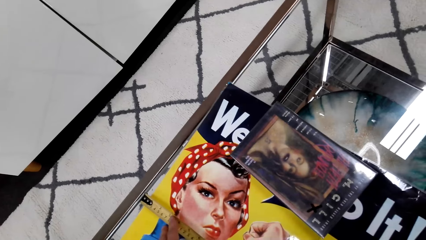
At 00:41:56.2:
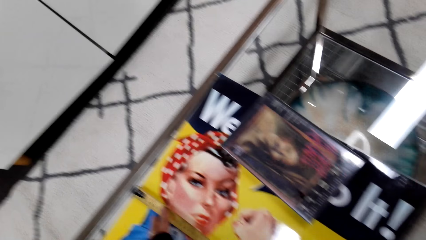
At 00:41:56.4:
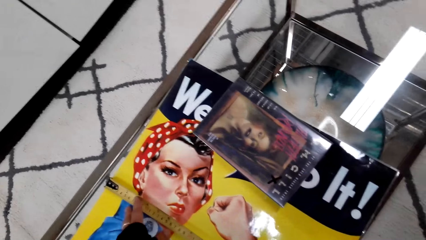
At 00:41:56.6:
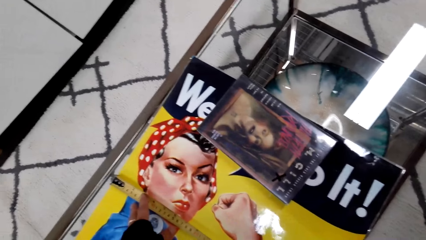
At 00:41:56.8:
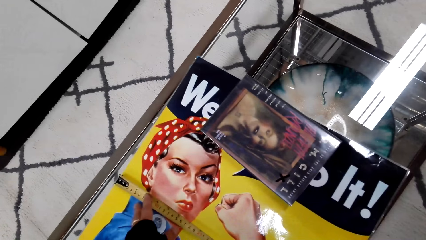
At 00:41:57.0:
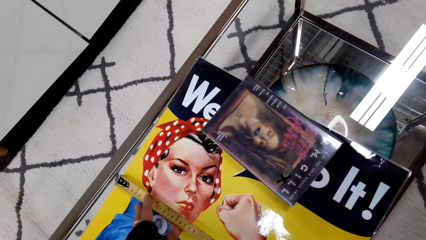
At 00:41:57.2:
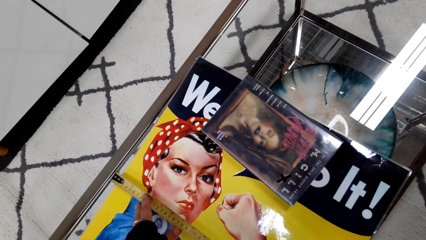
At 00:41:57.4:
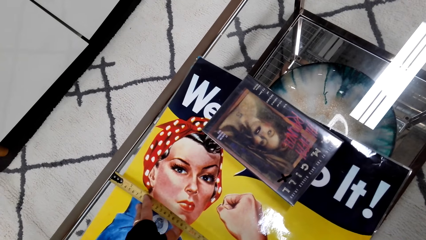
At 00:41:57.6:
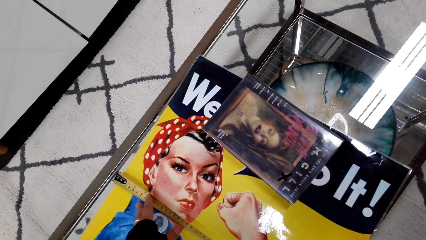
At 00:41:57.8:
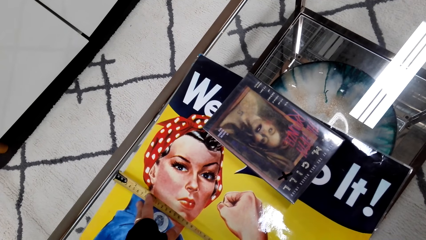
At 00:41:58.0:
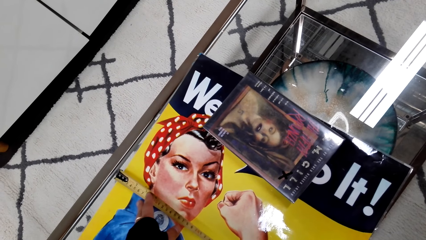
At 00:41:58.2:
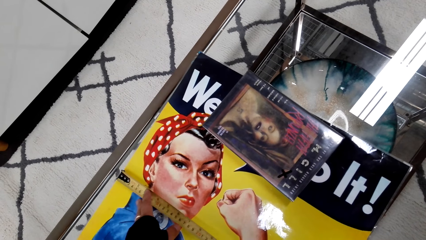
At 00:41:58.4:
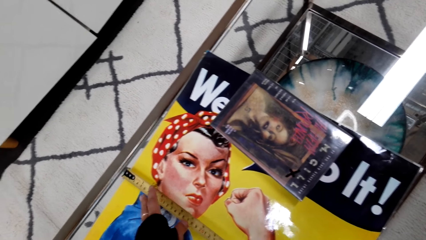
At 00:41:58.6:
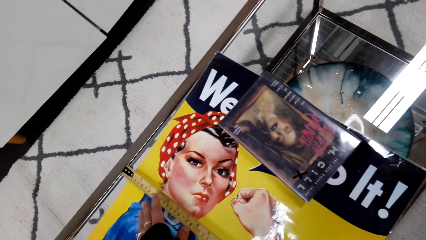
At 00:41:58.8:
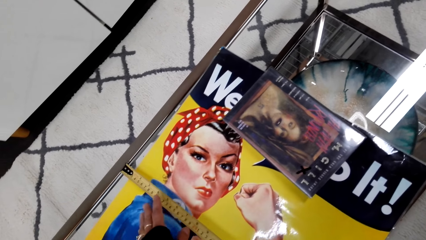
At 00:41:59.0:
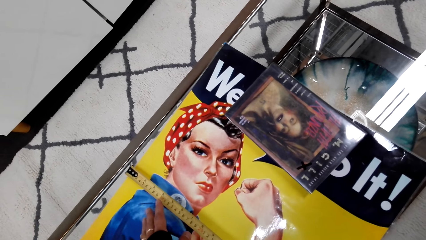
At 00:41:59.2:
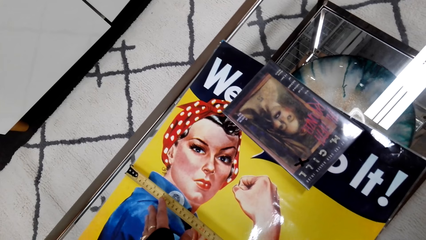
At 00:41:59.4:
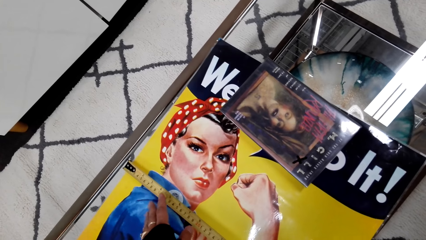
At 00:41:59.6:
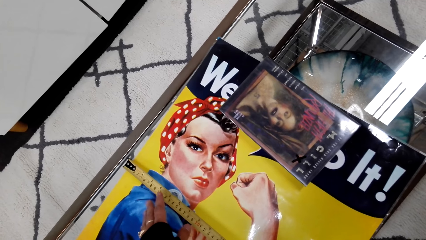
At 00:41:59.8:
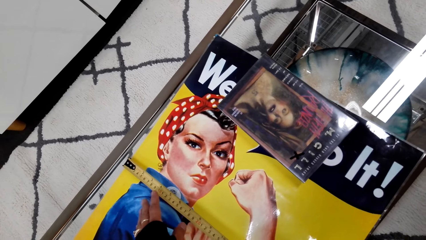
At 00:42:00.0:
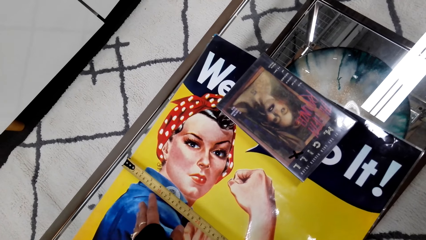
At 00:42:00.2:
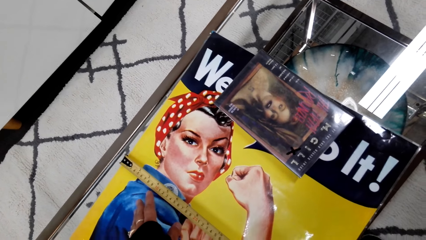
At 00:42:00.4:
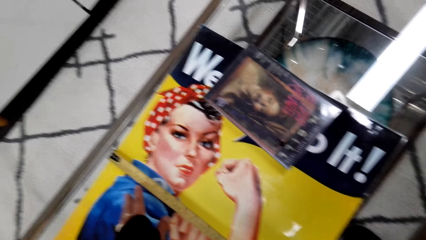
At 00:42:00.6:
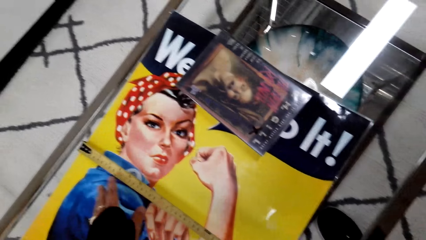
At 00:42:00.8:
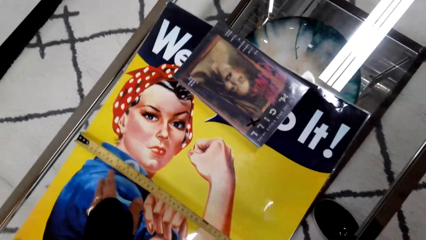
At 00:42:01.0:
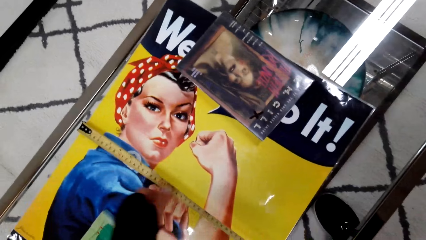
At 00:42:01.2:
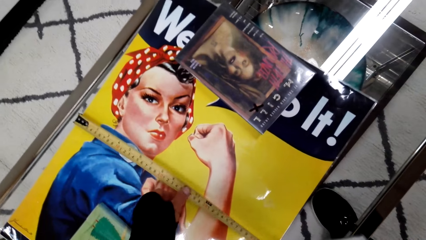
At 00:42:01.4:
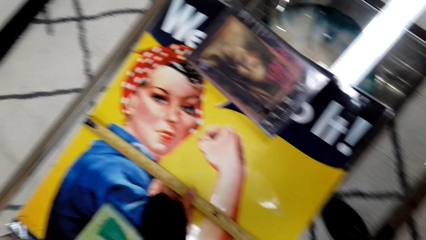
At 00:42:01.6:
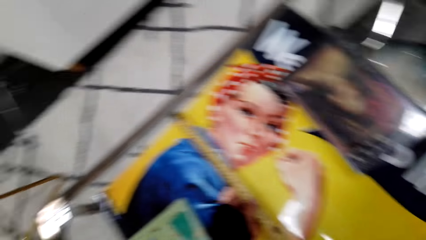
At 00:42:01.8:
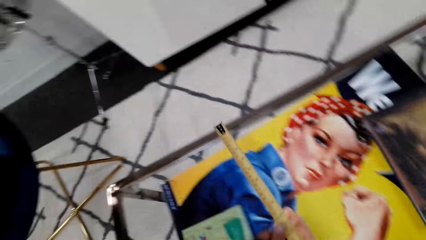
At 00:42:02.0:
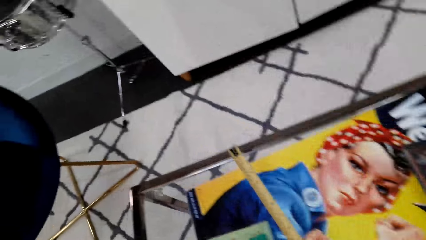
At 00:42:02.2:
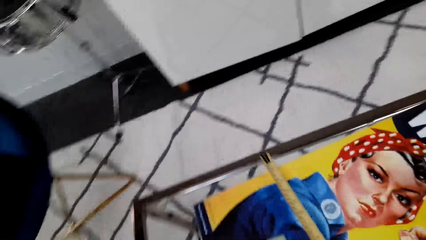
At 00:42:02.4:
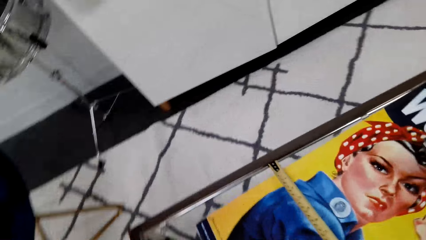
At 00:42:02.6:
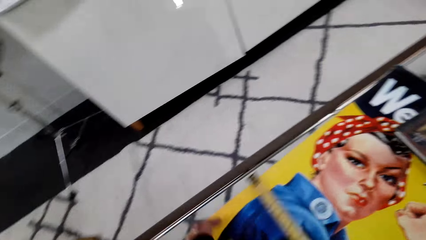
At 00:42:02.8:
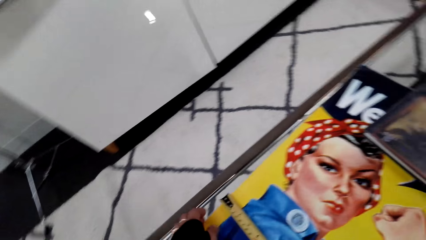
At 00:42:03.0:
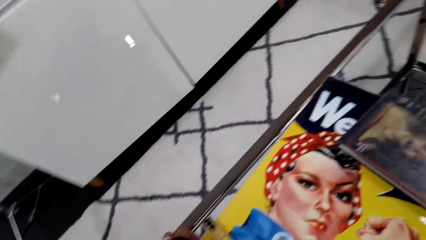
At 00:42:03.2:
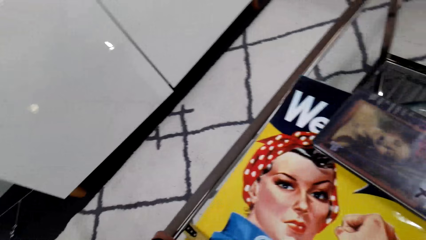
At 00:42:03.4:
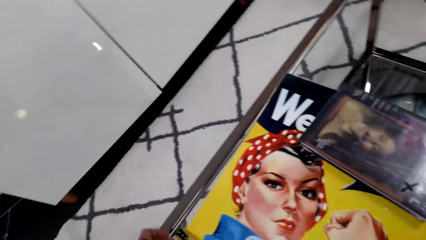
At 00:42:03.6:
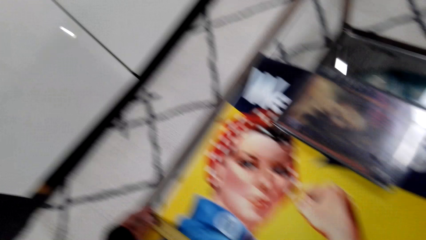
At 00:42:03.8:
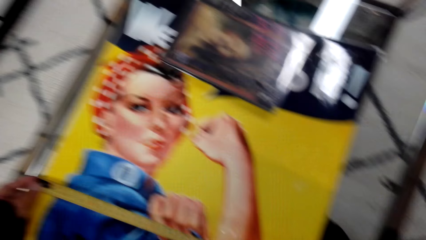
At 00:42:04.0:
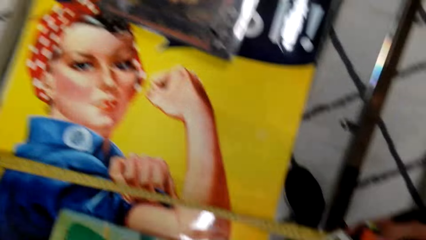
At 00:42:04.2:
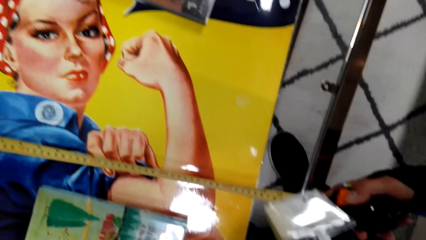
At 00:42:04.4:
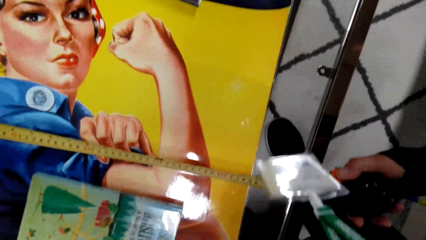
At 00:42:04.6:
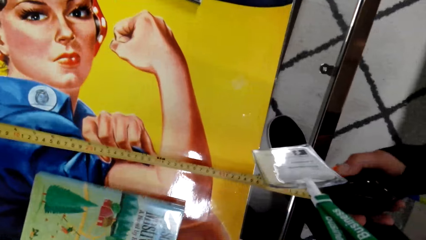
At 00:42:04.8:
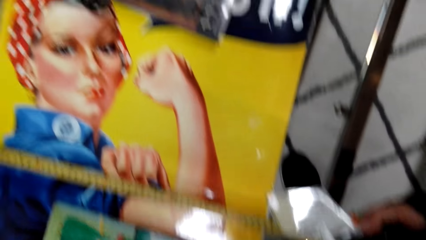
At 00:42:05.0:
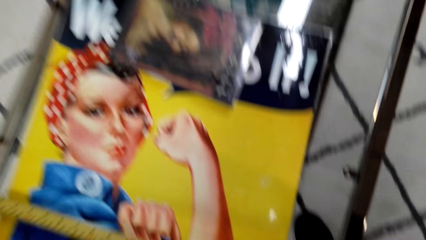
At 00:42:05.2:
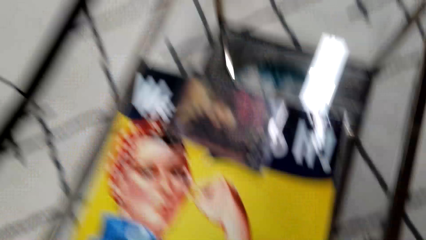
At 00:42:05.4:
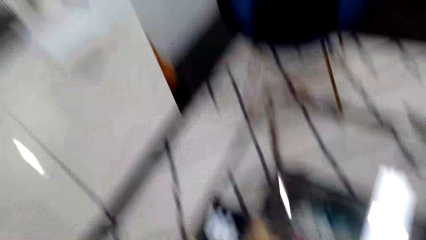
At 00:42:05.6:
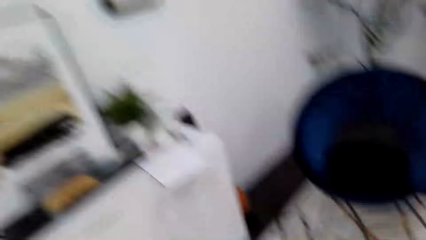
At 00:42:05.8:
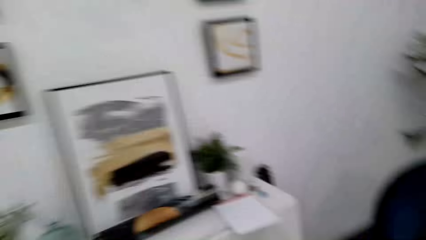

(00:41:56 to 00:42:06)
The camera wearer measures the length of the painting. They step forward.

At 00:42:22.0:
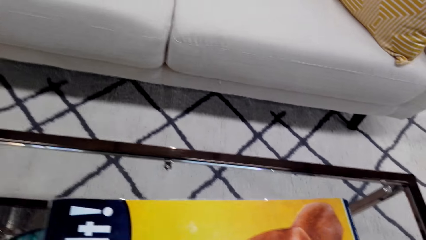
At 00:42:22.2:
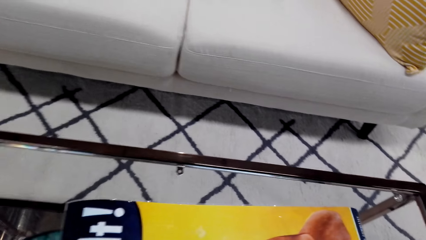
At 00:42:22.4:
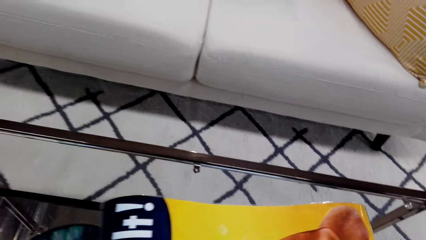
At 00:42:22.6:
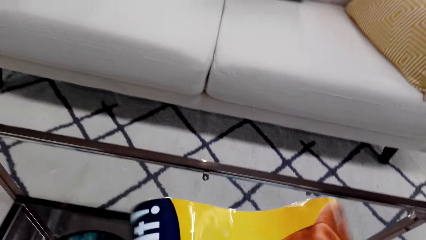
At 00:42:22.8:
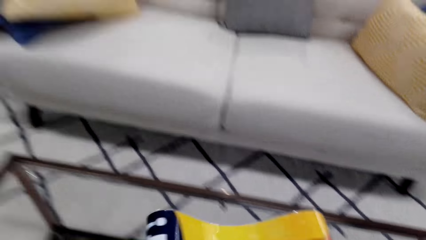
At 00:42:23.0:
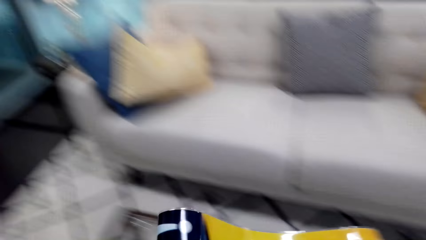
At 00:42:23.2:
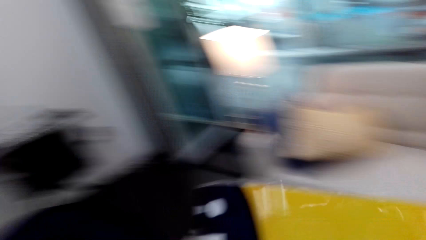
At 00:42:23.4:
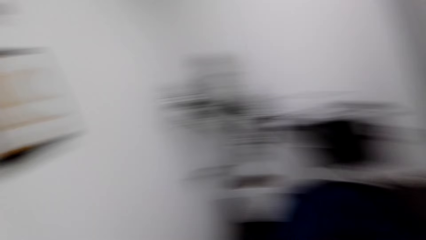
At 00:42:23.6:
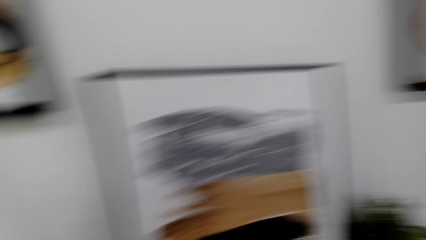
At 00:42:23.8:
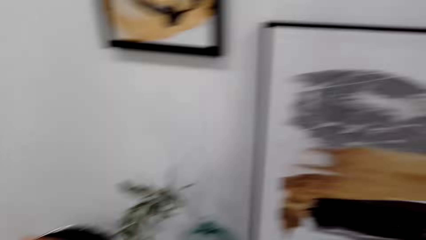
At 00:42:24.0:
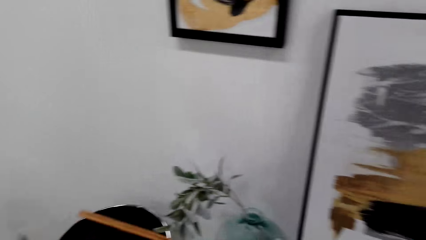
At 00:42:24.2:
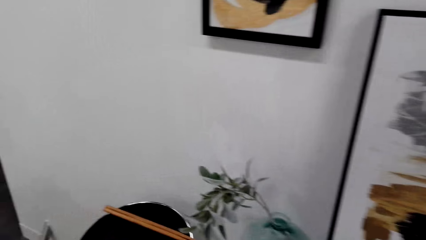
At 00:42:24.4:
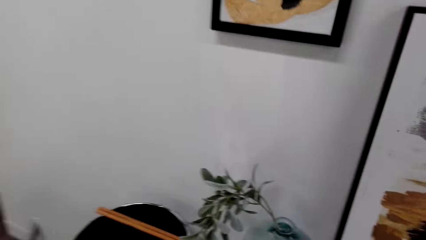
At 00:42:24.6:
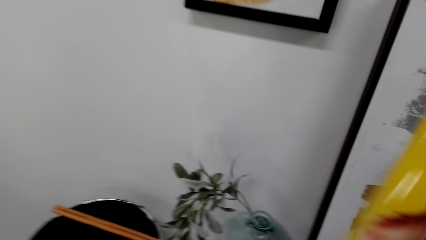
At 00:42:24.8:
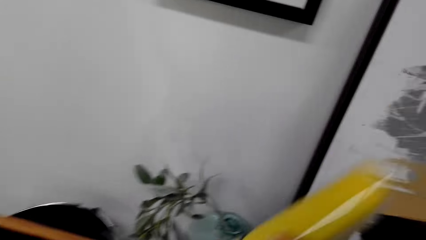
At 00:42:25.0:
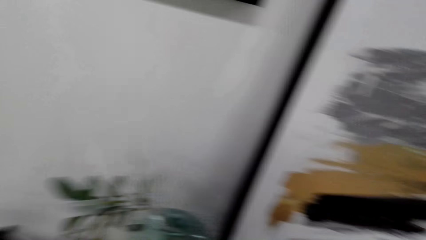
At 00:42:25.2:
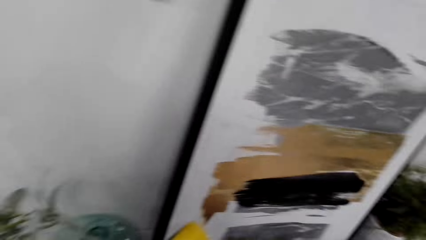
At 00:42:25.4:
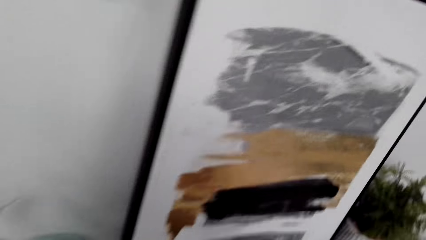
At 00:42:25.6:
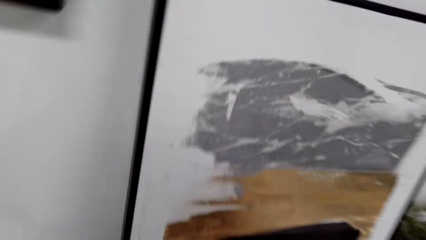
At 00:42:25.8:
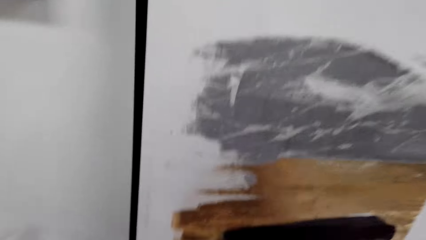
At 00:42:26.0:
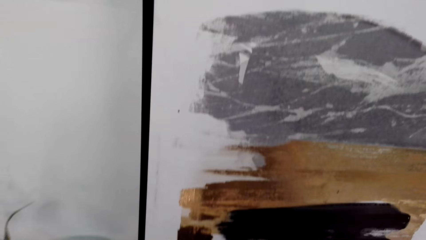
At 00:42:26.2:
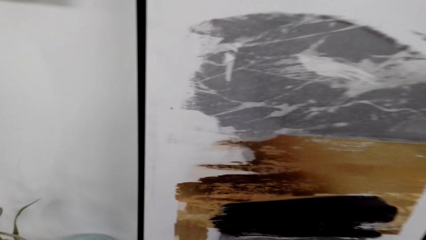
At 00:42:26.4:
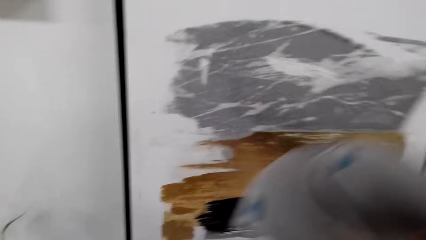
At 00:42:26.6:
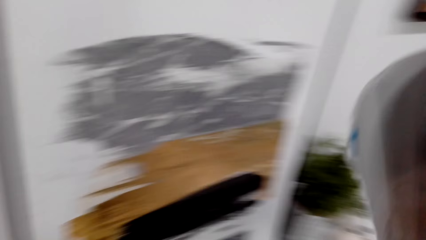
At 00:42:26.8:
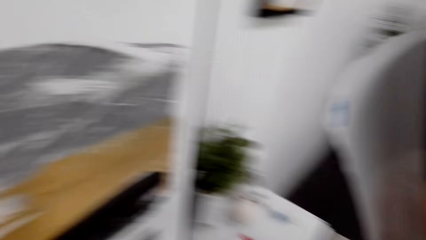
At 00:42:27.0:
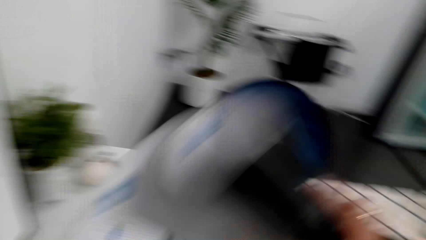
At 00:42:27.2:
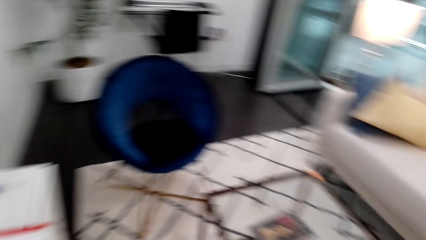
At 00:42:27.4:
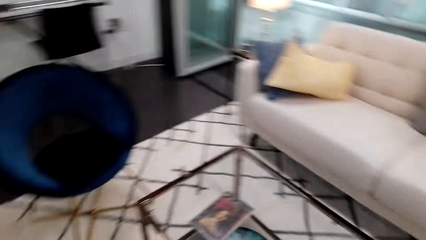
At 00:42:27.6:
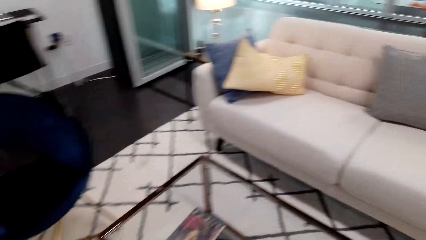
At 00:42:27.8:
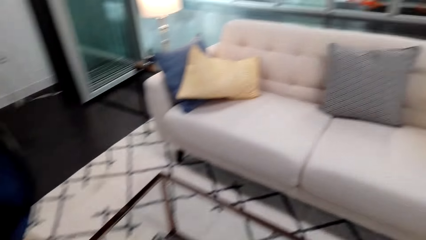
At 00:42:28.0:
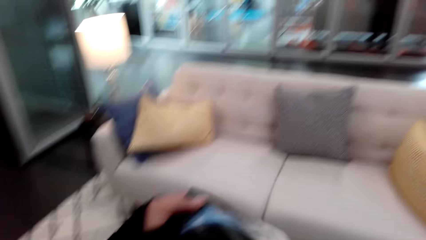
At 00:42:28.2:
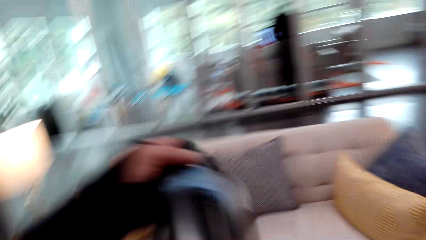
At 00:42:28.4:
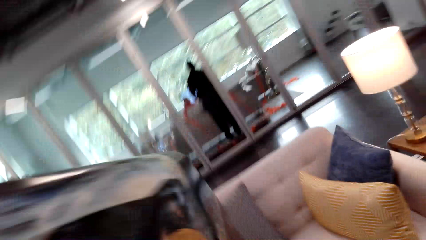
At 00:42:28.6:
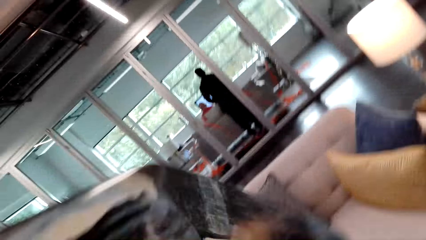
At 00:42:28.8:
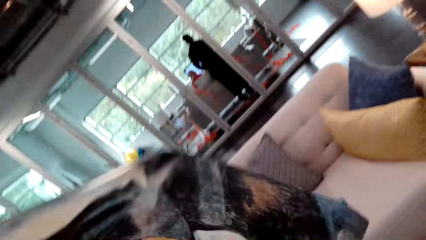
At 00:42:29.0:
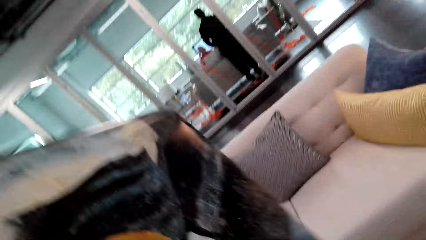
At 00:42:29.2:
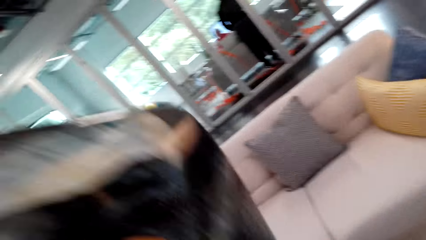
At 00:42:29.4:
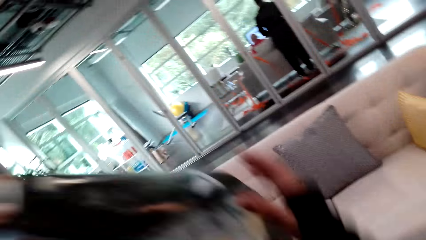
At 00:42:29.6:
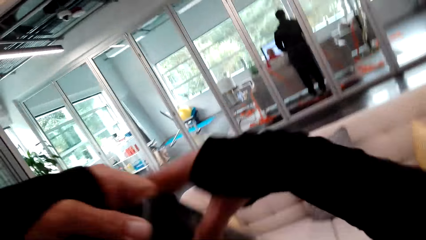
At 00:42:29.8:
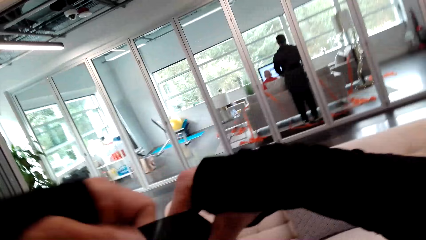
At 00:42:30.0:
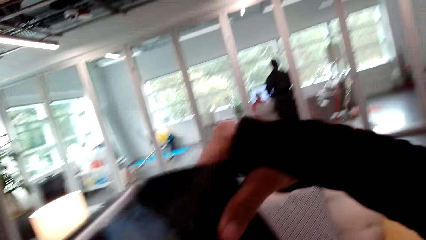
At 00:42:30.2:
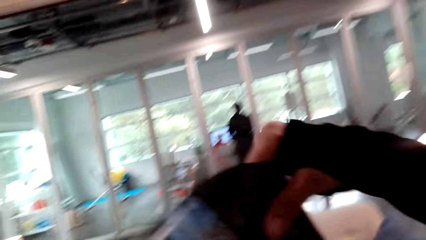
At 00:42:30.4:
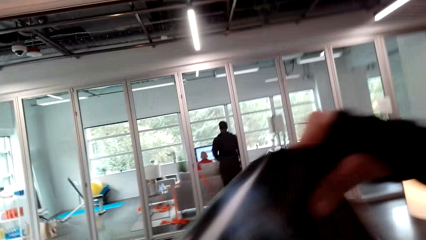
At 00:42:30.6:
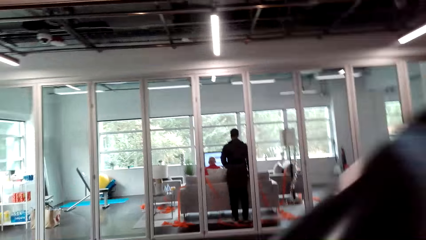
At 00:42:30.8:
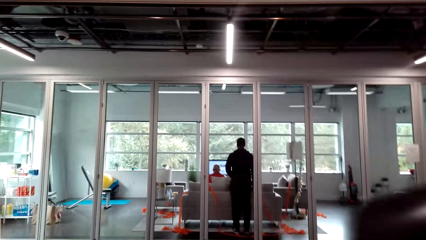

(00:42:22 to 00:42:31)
The camera wearer picks up the painting. They step forward. They put the wall art down. They pick up the wall art. They step forward. They turn the wall art.
